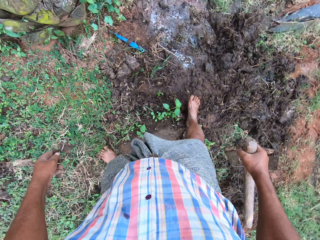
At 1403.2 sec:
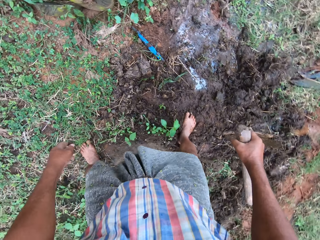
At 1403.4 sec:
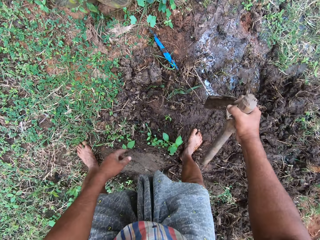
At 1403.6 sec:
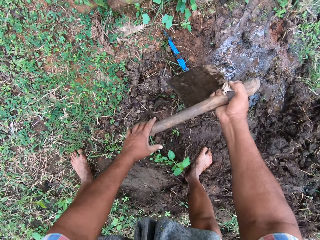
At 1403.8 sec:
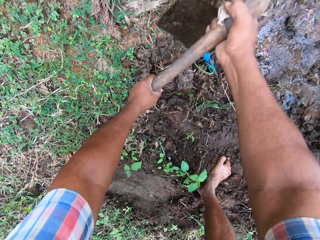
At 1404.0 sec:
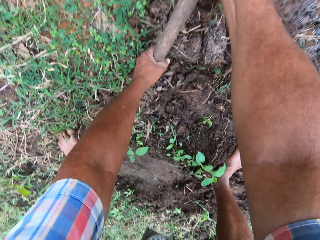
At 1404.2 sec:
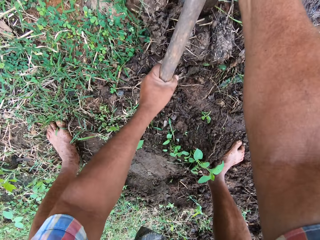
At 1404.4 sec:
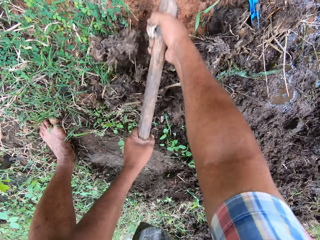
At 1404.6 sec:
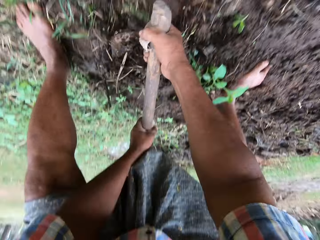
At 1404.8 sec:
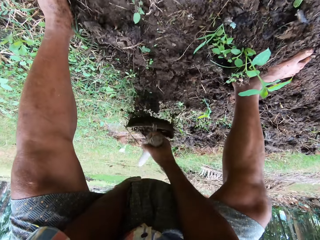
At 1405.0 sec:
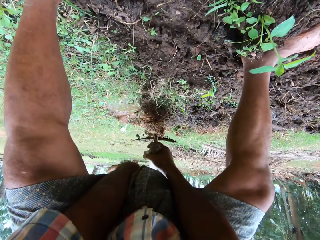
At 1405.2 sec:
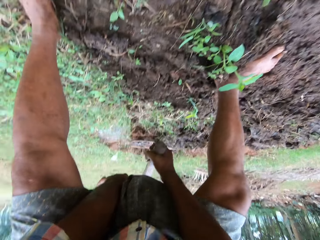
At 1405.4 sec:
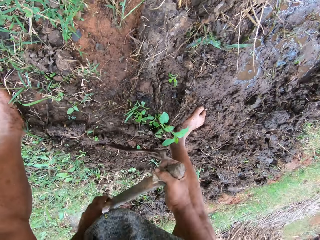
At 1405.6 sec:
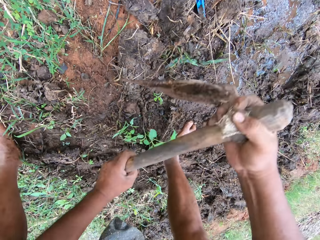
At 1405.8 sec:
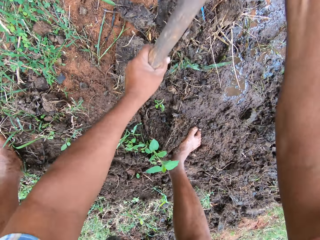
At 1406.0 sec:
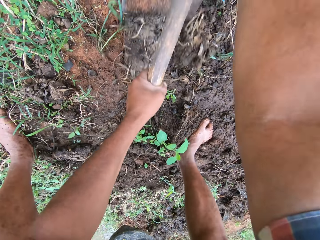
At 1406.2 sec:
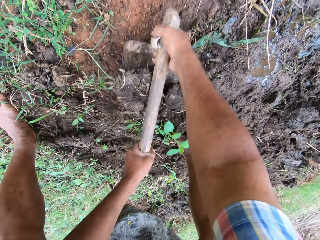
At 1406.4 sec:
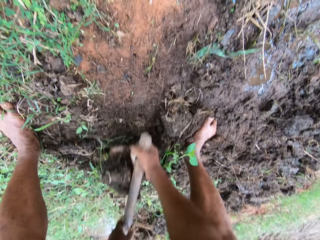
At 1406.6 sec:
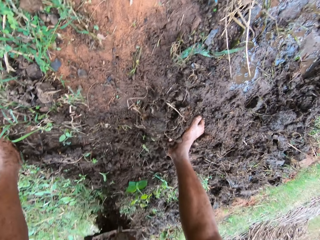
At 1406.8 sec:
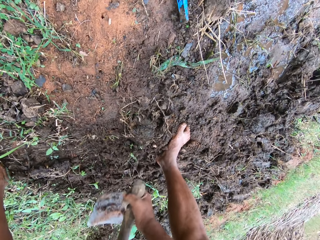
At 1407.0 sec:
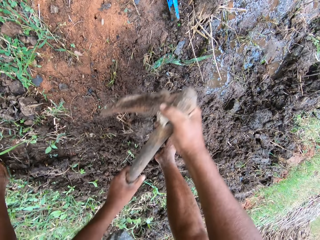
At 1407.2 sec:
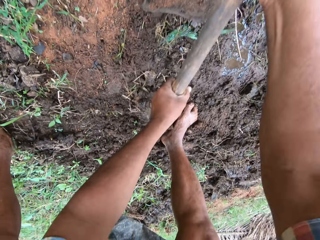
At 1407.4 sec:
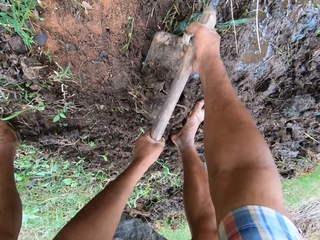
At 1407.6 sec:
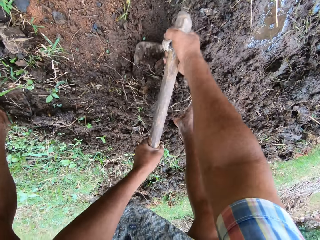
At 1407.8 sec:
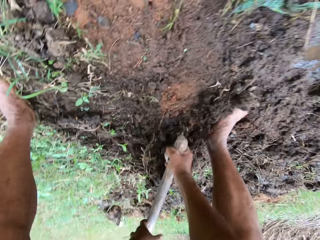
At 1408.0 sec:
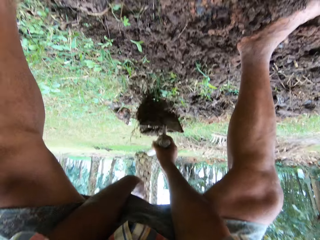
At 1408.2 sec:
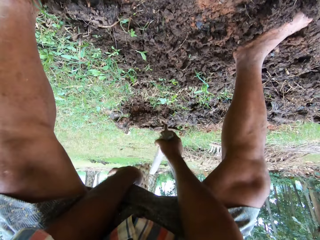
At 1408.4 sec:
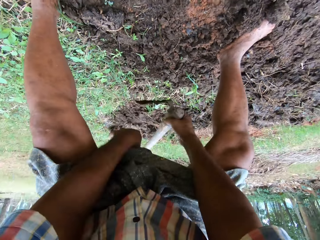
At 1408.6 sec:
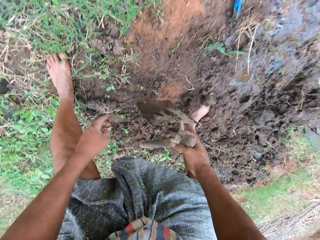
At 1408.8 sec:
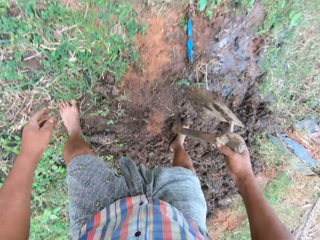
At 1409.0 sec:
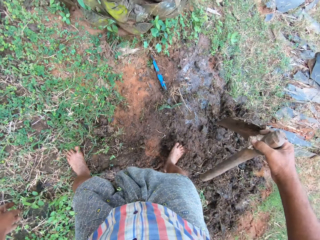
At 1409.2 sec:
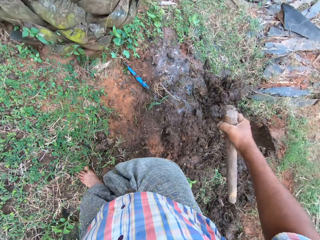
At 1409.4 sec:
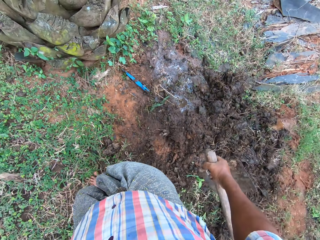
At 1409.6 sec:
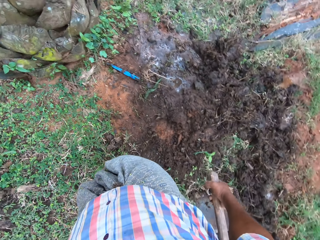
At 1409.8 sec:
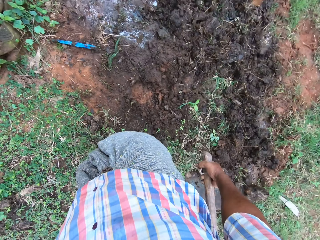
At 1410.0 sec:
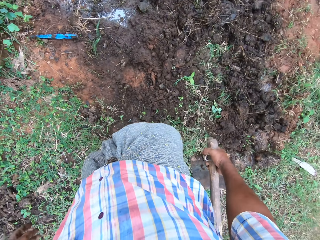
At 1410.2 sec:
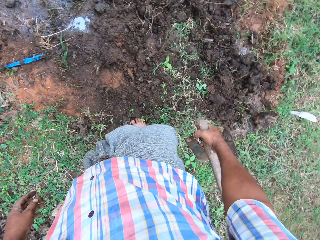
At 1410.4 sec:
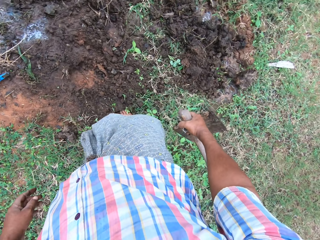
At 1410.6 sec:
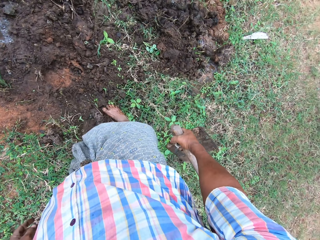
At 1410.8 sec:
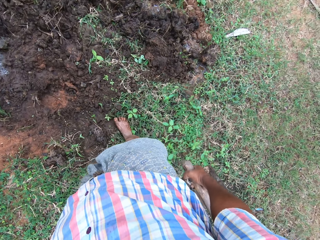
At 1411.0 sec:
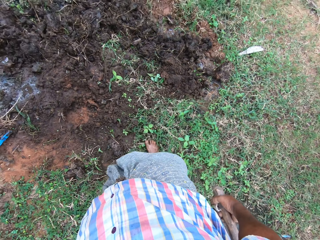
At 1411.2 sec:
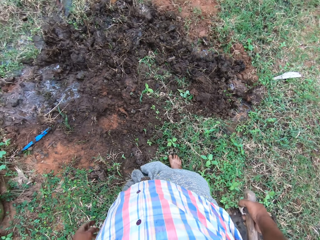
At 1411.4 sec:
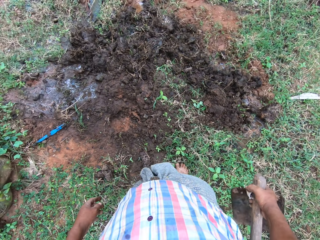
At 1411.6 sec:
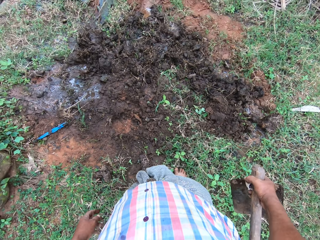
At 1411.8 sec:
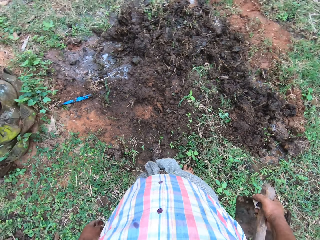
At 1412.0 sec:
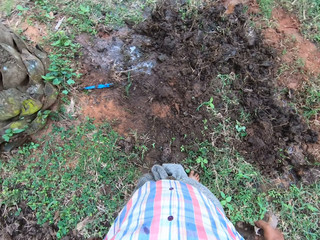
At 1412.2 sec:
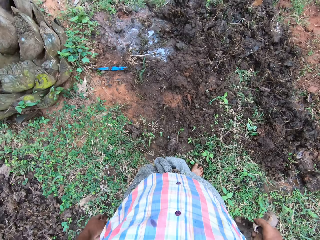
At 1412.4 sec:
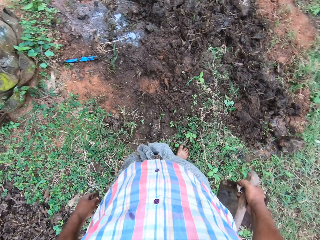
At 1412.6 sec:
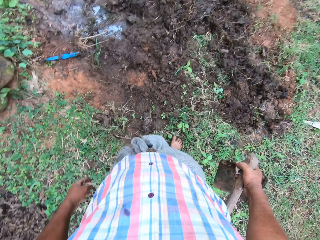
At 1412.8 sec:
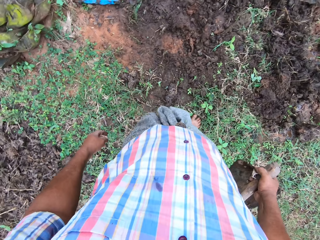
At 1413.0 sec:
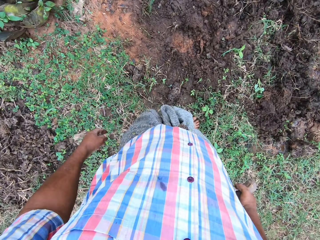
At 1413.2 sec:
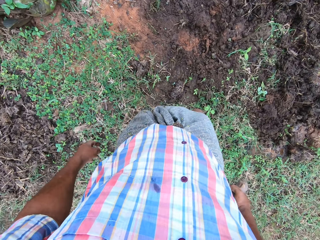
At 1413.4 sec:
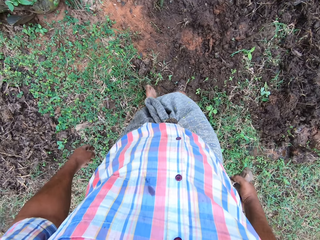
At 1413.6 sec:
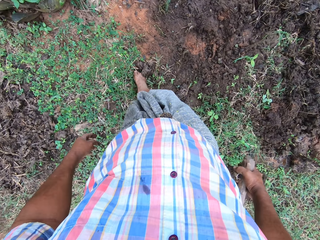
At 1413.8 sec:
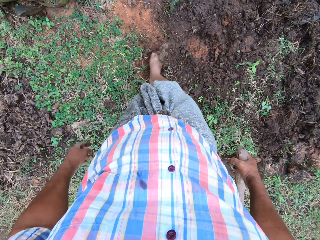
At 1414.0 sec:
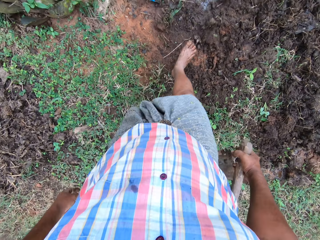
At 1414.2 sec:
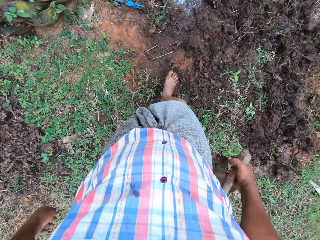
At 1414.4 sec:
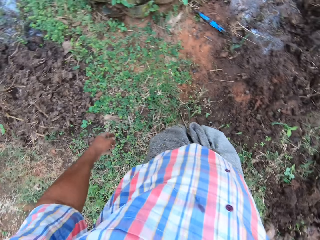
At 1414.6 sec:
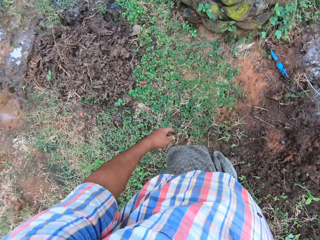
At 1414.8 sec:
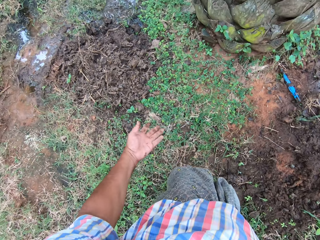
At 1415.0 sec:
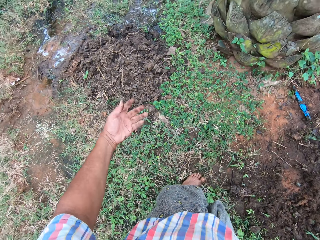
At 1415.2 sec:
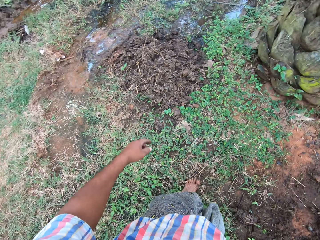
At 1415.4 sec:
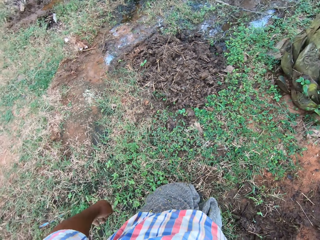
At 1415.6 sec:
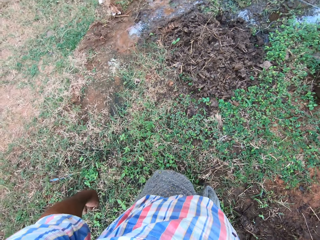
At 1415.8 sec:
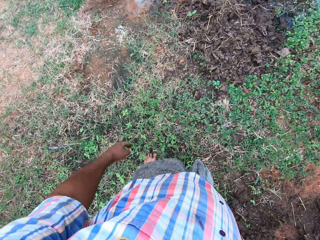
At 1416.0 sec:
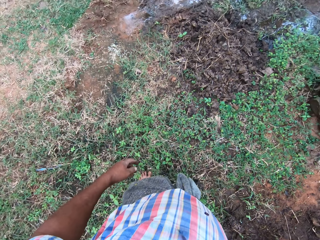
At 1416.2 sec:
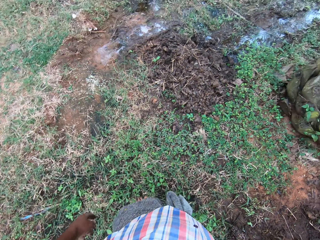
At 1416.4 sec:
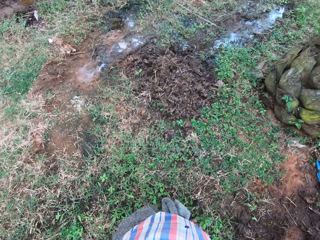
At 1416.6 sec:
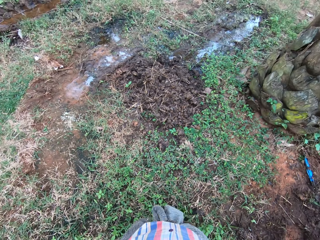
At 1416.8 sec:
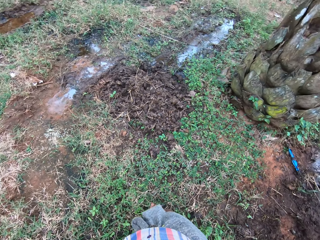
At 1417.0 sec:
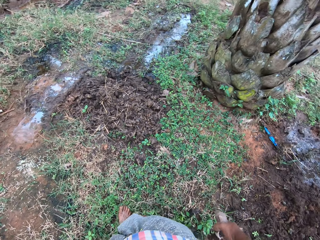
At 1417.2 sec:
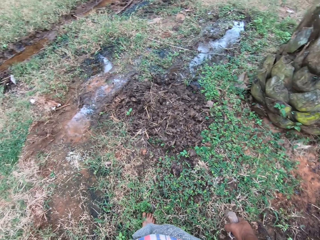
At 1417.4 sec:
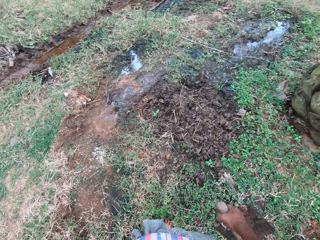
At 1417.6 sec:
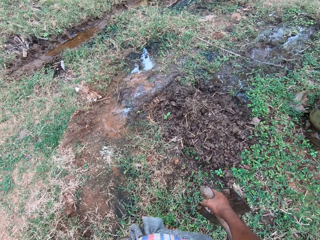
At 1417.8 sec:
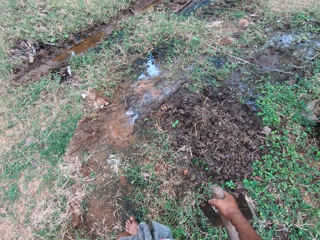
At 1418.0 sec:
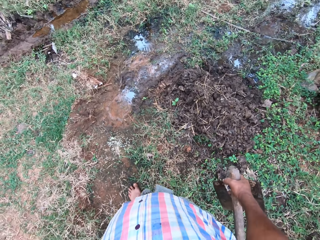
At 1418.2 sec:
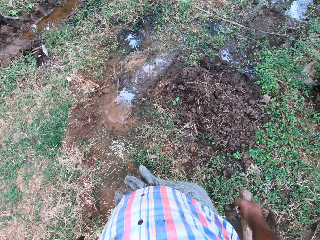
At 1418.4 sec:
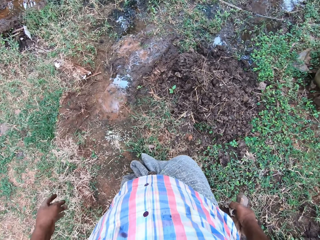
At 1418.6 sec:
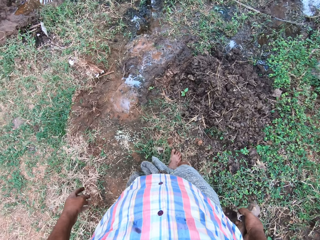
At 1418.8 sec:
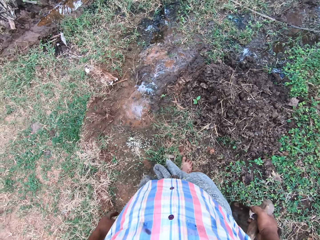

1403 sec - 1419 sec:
The camera wearer bends downwards and holds a jembe. He resumes clearing grasses with the hoe. He pauses clearing grasses with the hoe. He moves stones with his leg.

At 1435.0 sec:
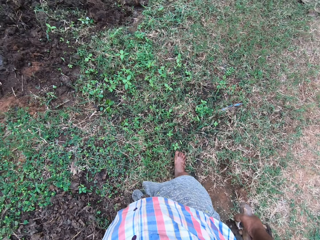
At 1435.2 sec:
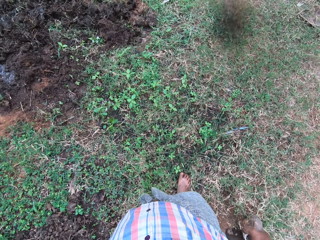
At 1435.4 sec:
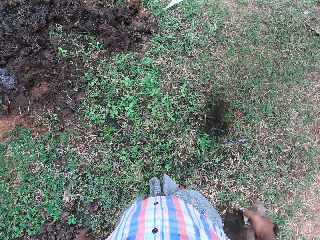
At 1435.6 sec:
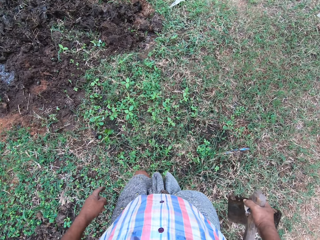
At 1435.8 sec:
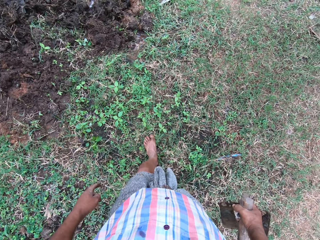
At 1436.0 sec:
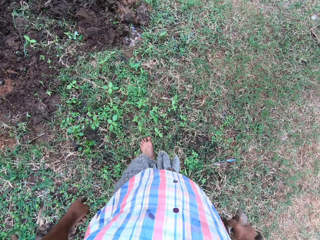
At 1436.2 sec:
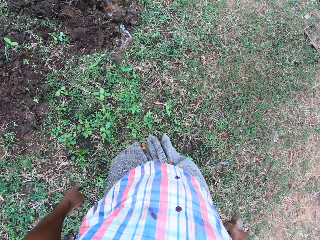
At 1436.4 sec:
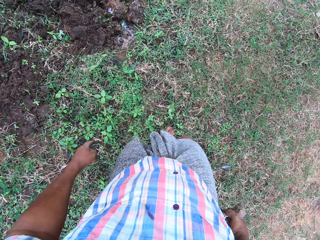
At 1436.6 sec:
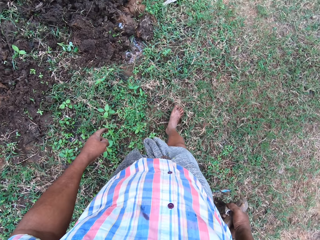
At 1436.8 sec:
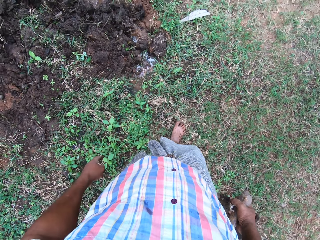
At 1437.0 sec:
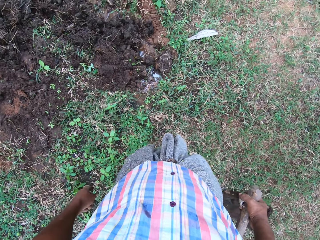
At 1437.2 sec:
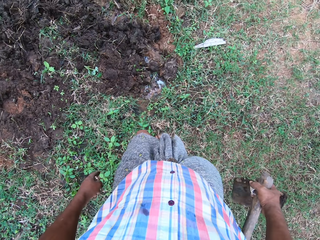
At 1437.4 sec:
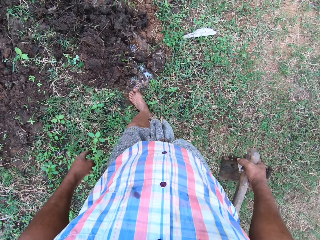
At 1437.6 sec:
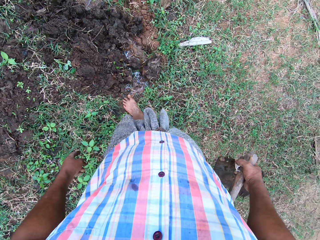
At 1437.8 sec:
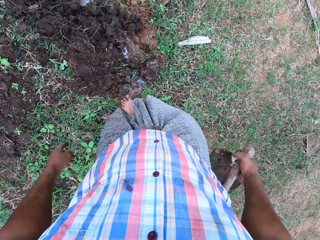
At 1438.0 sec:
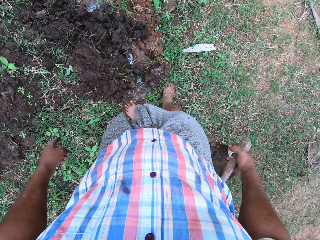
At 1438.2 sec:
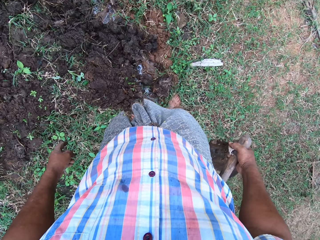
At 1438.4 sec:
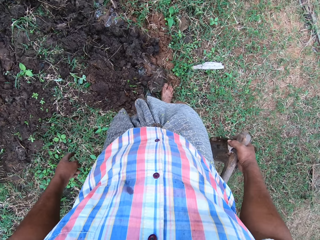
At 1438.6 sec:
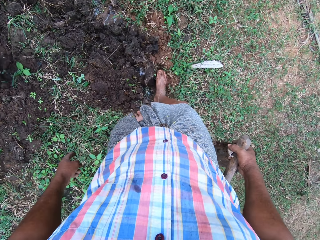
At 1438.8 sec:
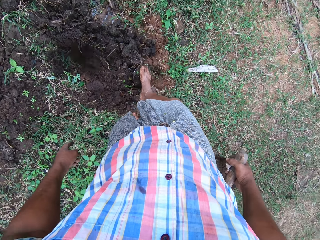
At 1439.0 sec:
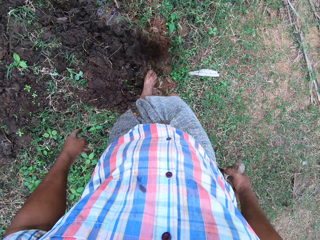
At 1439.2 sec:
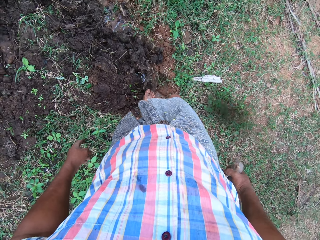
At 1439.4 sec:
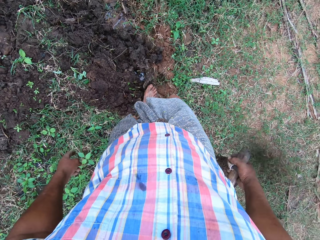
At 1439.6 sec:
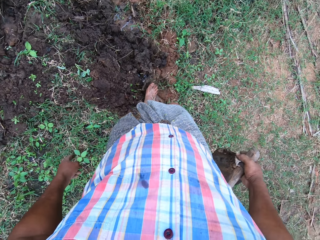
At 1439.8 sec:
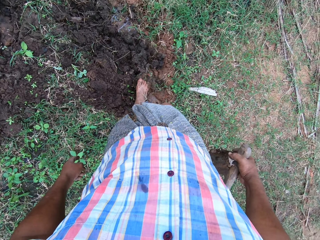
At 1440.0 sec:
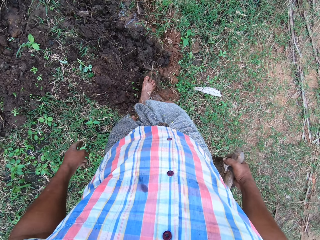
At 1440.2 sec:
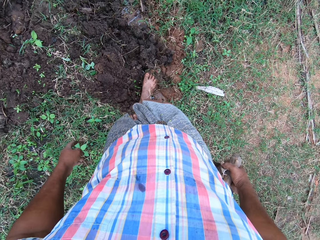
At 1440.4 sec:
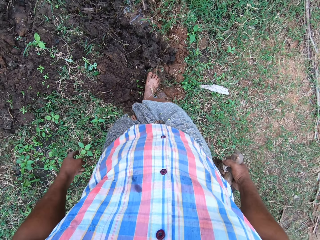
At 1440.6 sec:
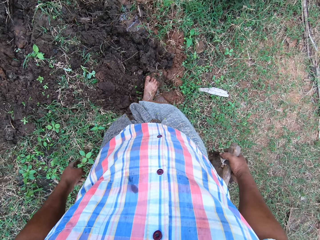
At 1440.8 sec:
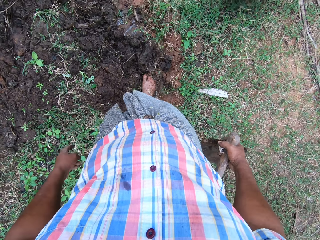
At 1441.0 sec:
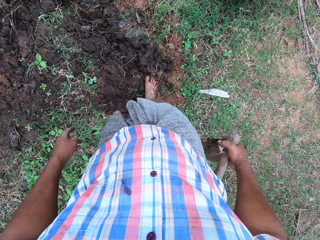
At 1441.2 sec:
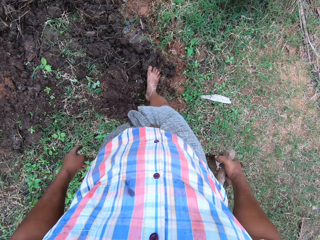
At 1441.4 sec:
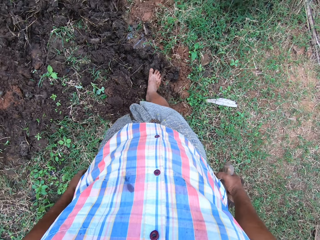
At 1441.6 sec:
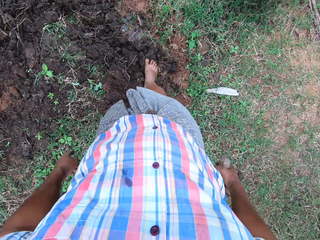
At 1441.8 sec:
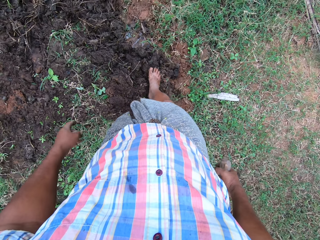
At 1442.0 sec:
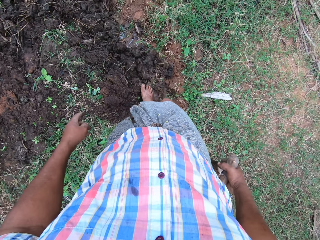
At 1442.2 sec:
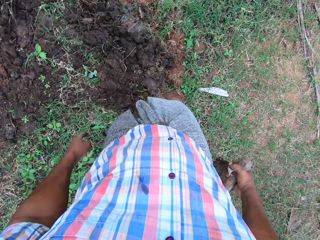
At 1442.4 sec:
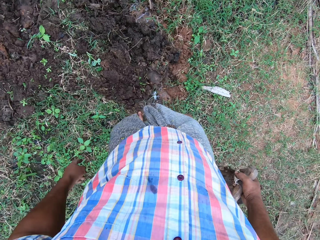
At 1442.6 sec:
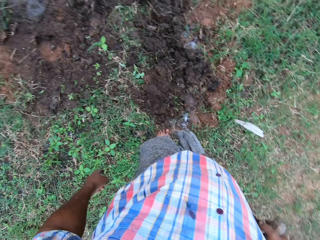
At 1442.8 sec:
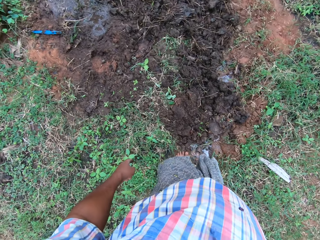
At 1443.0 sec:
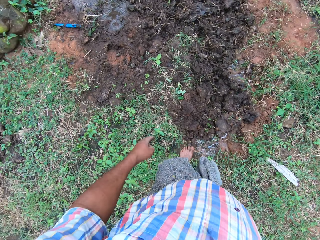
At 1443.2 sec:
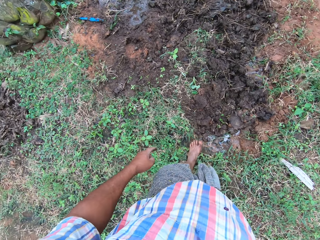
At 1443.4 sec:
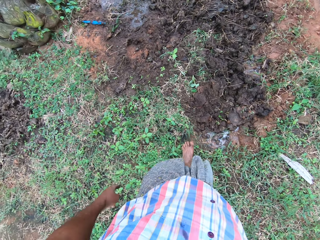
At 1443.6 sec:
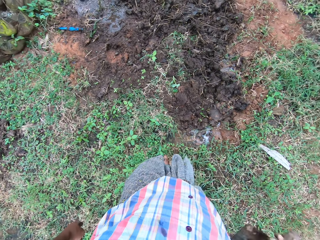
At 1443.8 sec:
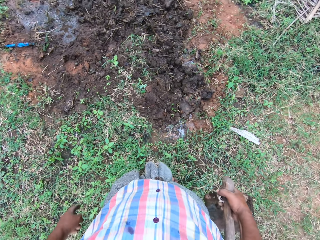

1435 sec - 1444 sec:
The camera wearer walks forward a bit. They cover water on the ground with soil.
